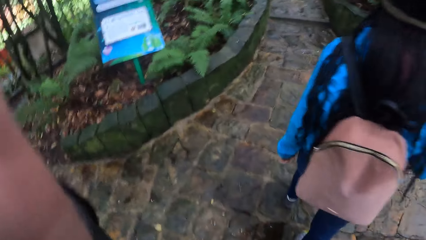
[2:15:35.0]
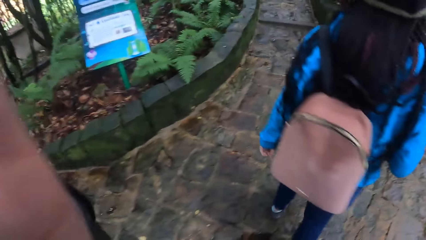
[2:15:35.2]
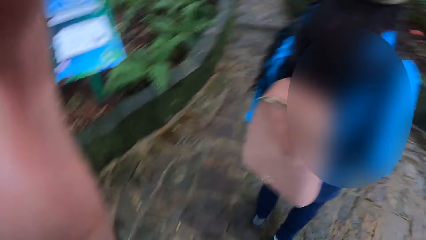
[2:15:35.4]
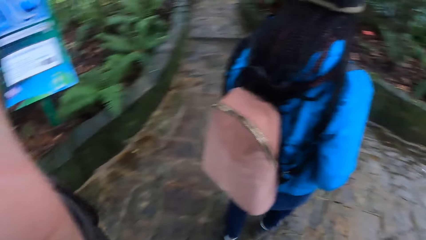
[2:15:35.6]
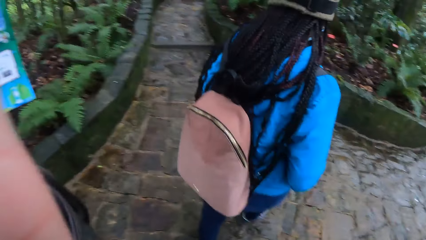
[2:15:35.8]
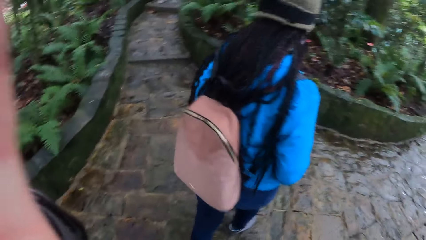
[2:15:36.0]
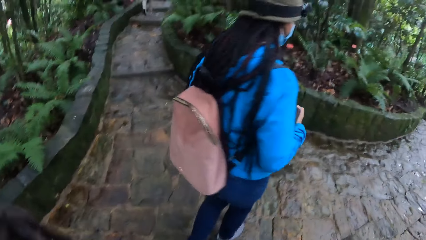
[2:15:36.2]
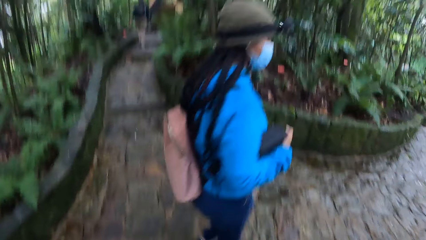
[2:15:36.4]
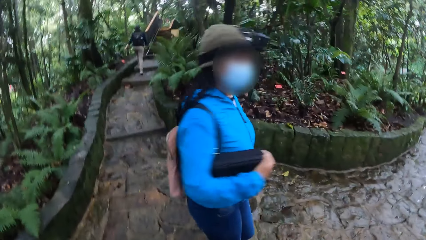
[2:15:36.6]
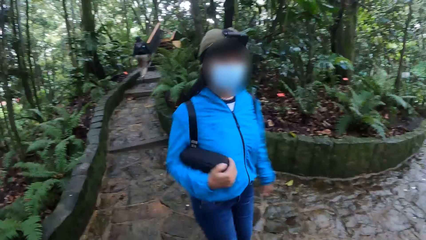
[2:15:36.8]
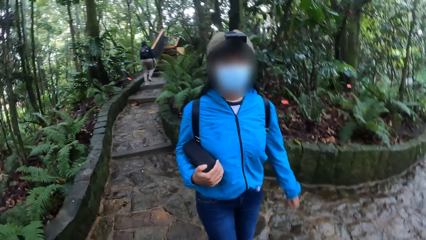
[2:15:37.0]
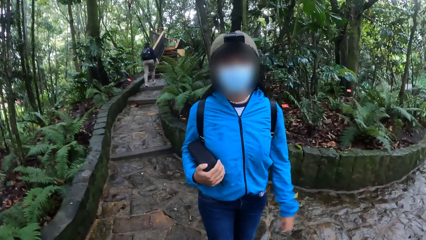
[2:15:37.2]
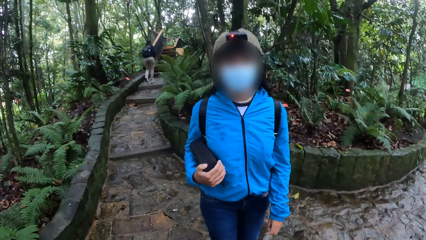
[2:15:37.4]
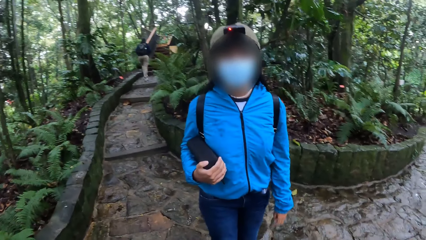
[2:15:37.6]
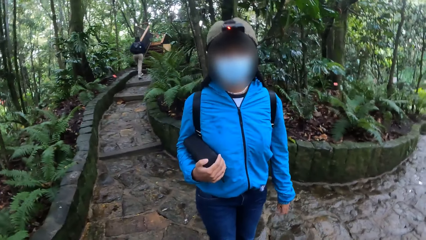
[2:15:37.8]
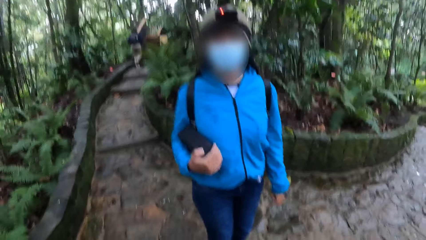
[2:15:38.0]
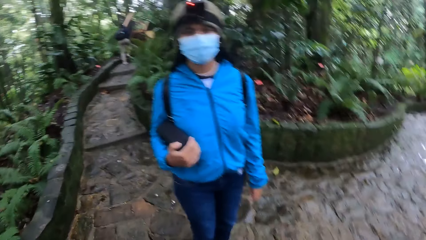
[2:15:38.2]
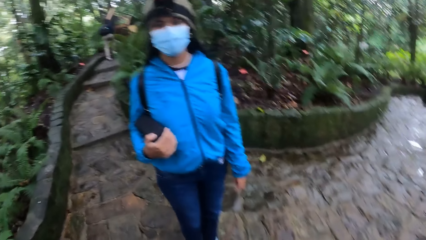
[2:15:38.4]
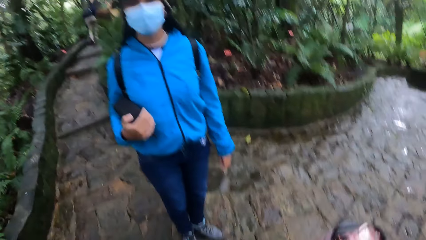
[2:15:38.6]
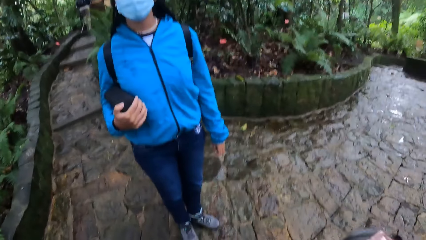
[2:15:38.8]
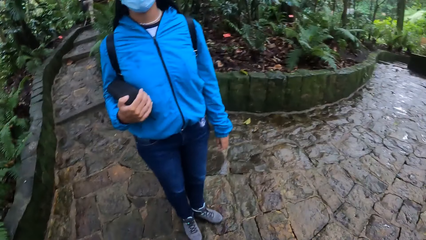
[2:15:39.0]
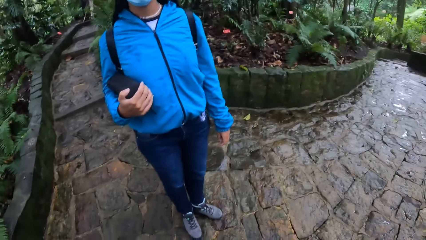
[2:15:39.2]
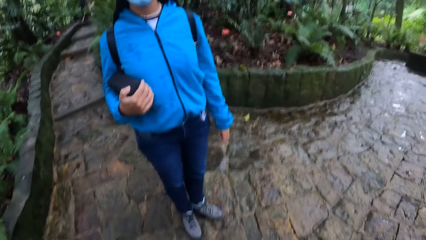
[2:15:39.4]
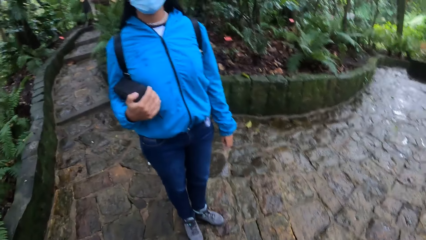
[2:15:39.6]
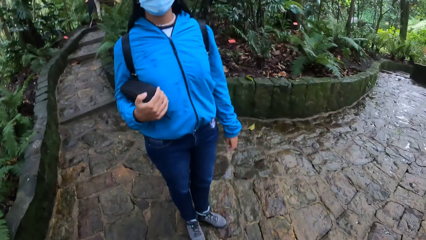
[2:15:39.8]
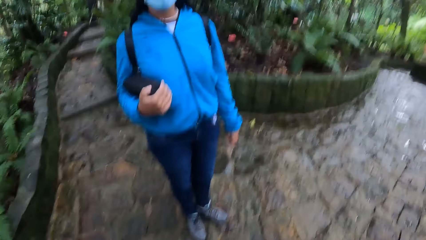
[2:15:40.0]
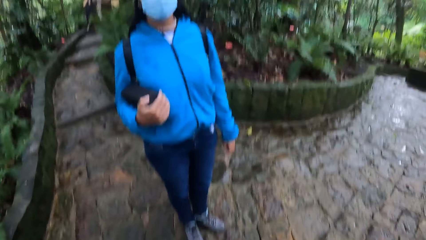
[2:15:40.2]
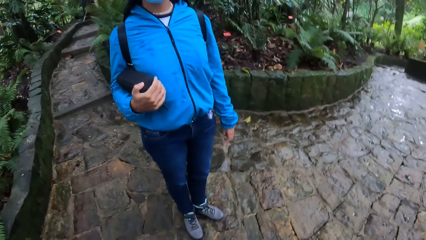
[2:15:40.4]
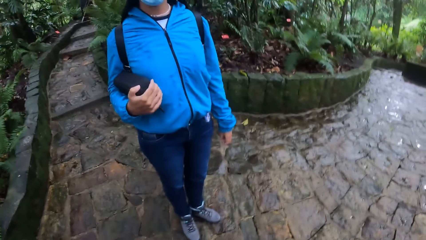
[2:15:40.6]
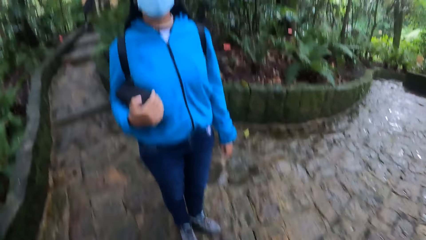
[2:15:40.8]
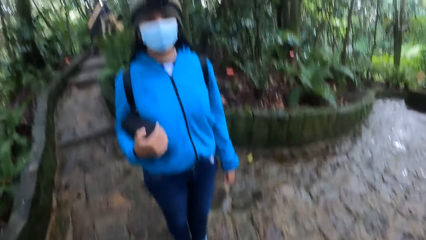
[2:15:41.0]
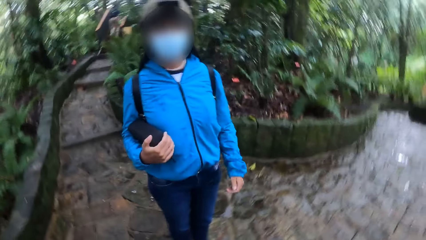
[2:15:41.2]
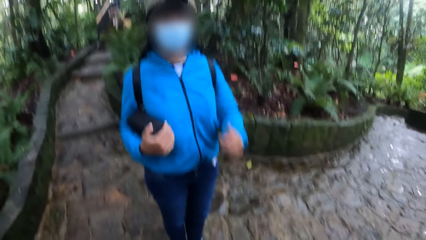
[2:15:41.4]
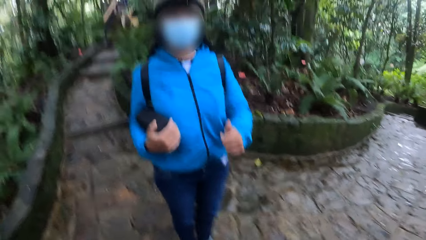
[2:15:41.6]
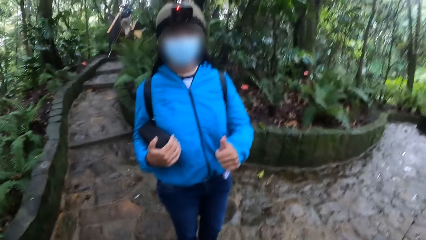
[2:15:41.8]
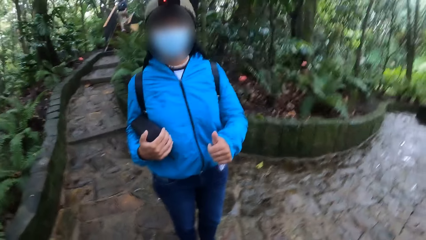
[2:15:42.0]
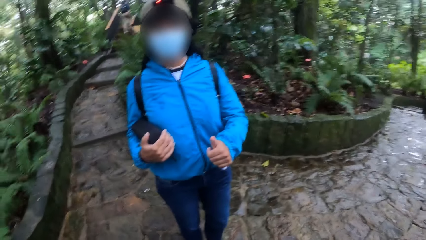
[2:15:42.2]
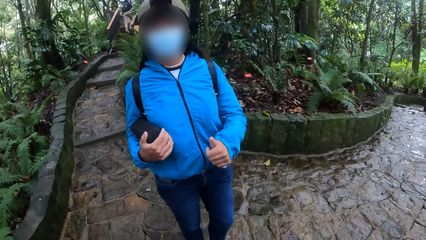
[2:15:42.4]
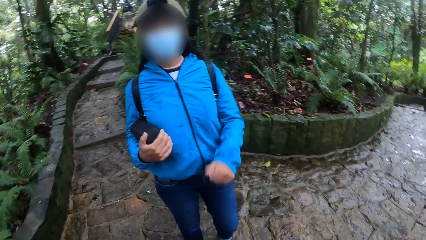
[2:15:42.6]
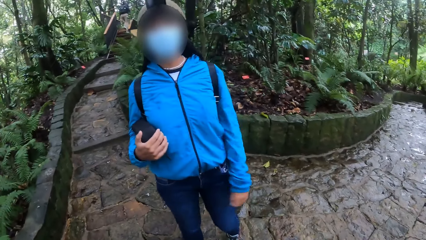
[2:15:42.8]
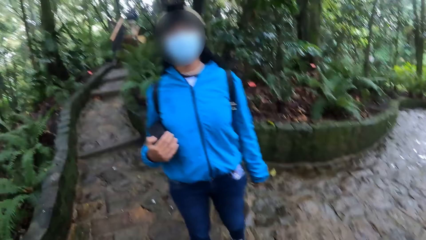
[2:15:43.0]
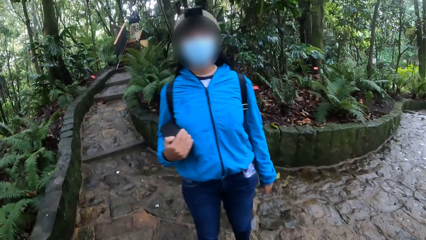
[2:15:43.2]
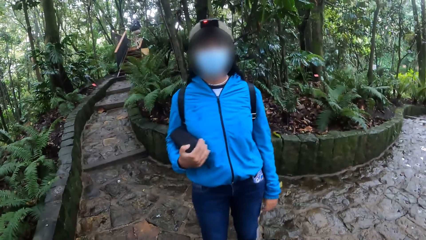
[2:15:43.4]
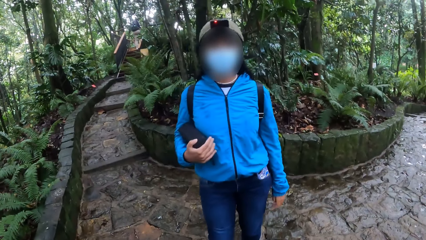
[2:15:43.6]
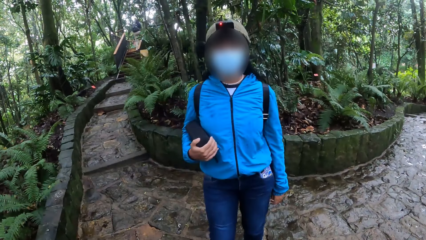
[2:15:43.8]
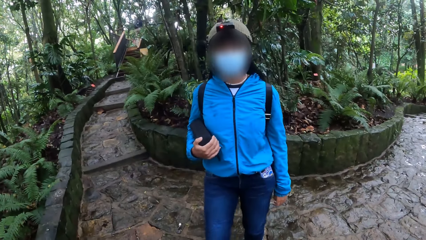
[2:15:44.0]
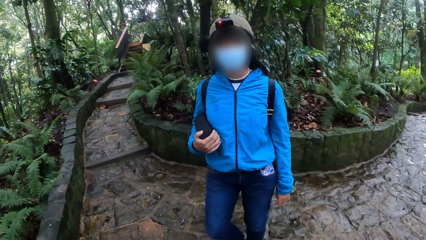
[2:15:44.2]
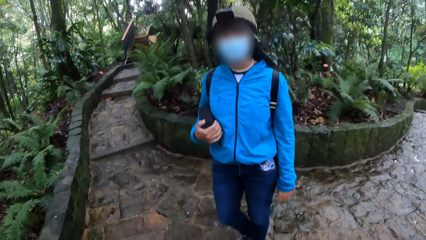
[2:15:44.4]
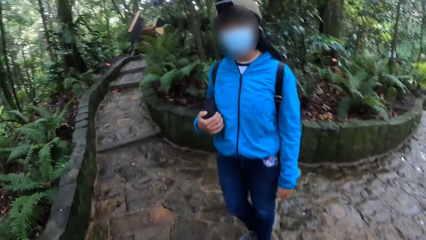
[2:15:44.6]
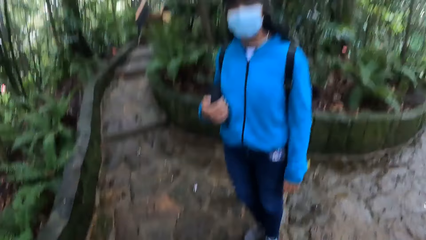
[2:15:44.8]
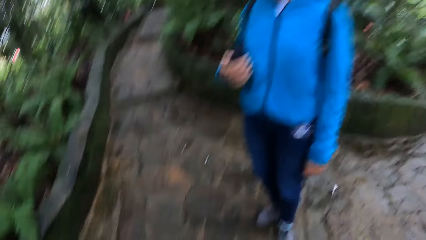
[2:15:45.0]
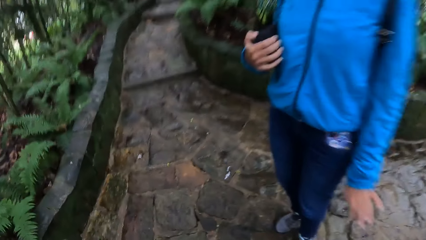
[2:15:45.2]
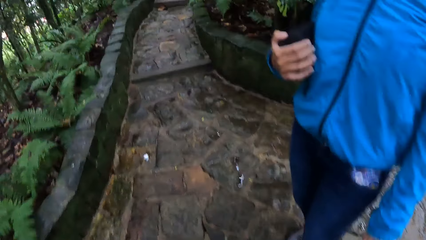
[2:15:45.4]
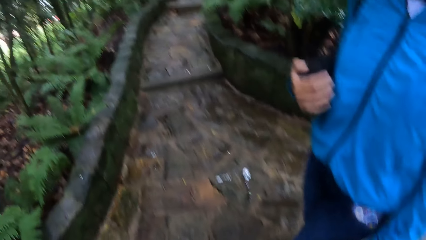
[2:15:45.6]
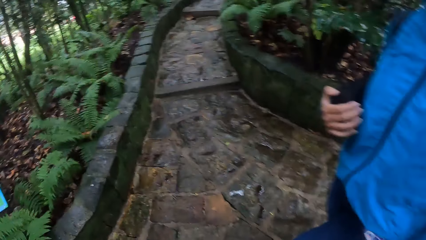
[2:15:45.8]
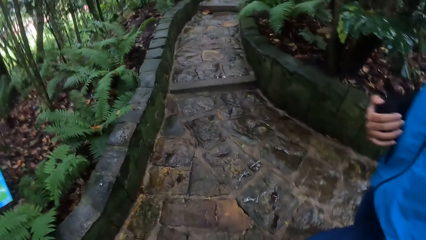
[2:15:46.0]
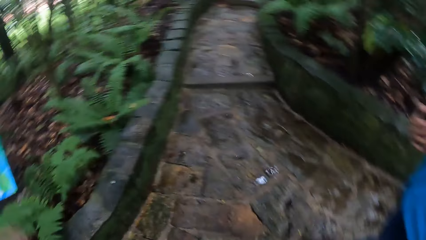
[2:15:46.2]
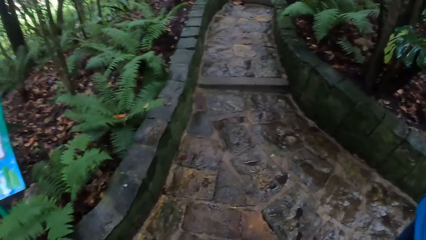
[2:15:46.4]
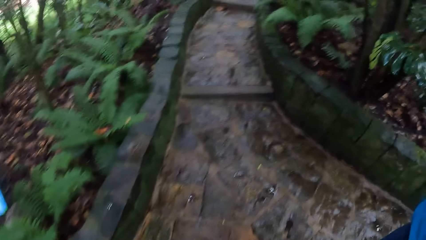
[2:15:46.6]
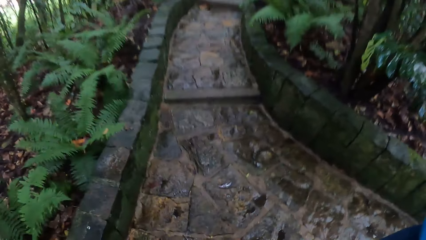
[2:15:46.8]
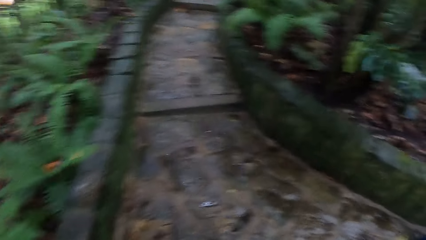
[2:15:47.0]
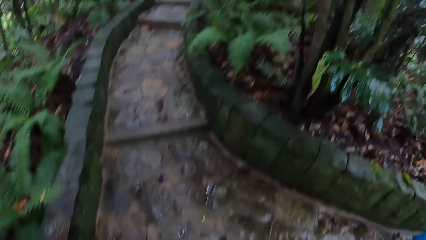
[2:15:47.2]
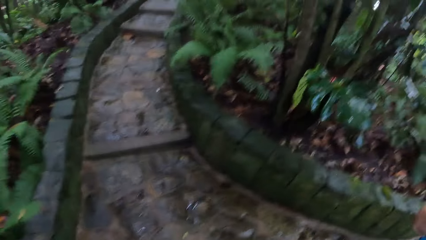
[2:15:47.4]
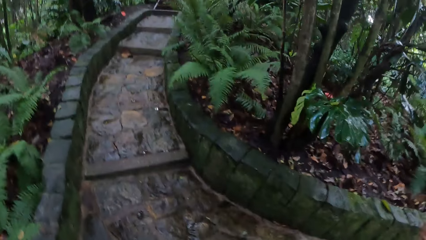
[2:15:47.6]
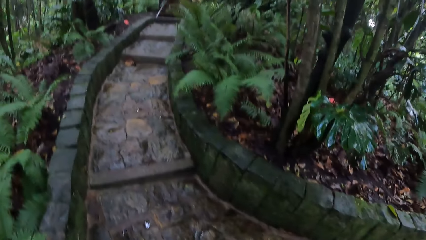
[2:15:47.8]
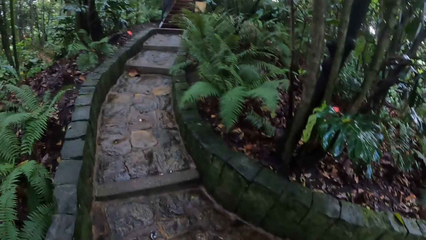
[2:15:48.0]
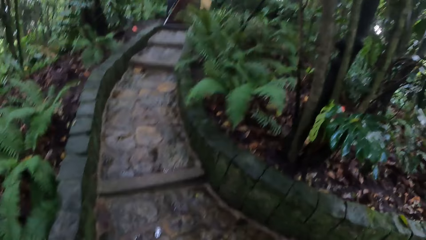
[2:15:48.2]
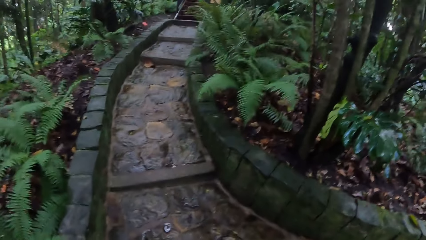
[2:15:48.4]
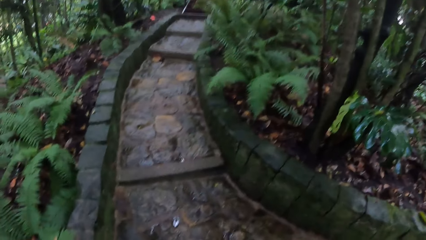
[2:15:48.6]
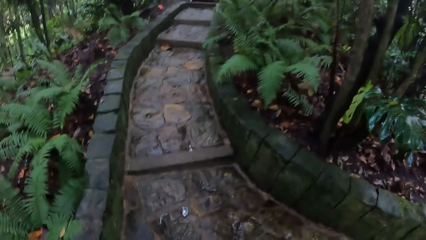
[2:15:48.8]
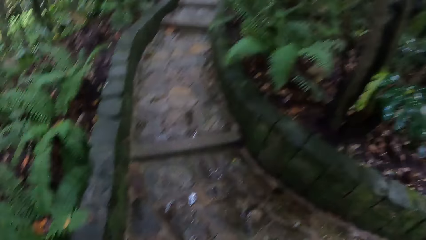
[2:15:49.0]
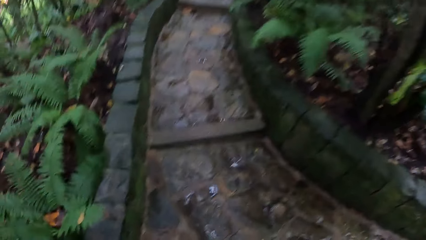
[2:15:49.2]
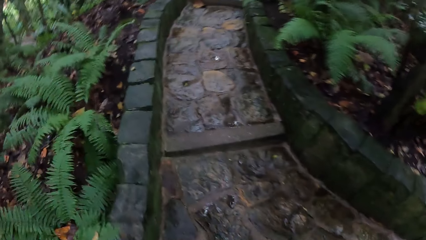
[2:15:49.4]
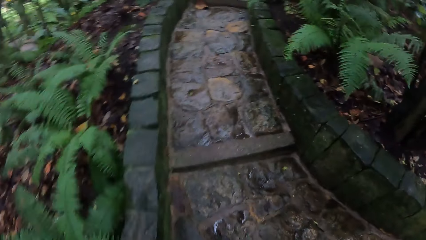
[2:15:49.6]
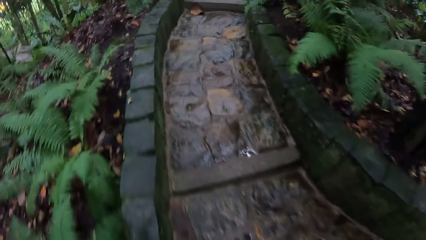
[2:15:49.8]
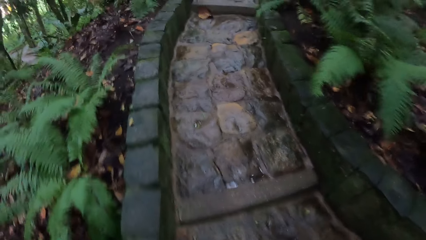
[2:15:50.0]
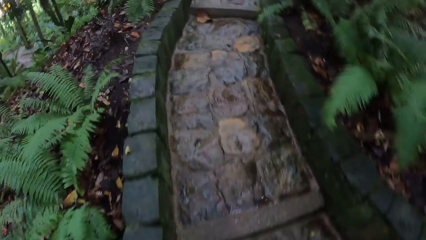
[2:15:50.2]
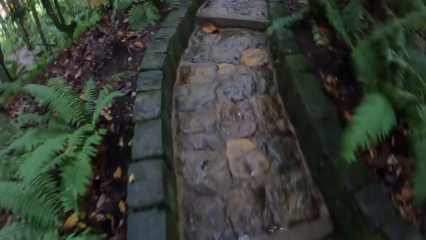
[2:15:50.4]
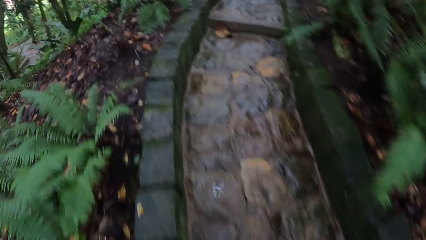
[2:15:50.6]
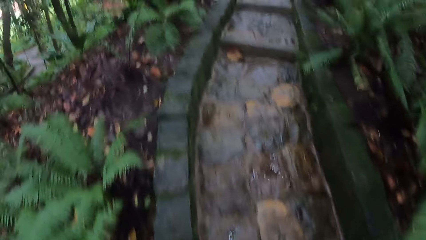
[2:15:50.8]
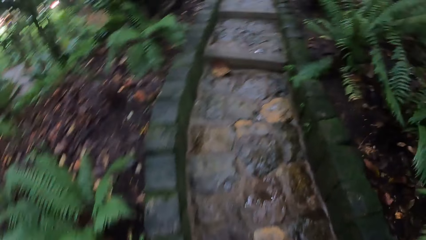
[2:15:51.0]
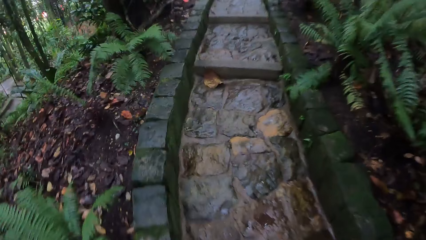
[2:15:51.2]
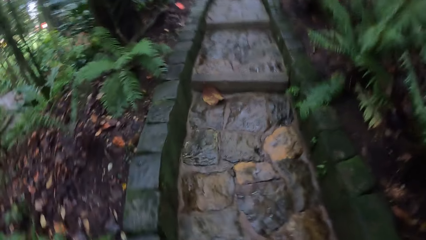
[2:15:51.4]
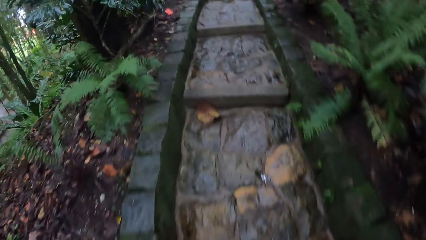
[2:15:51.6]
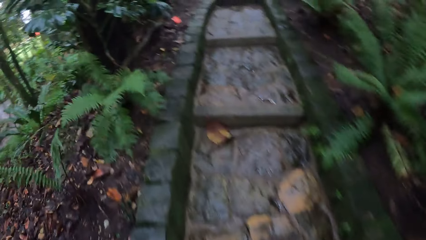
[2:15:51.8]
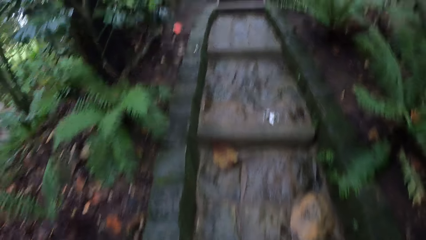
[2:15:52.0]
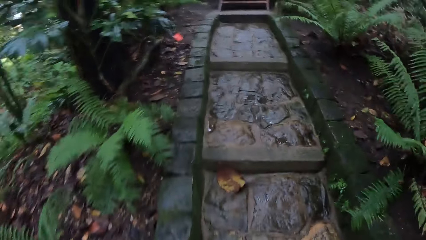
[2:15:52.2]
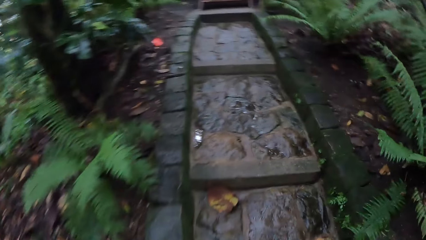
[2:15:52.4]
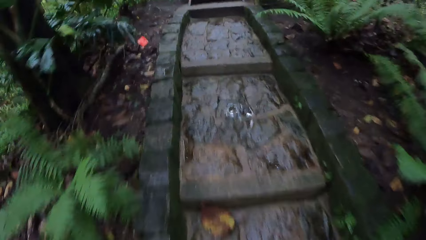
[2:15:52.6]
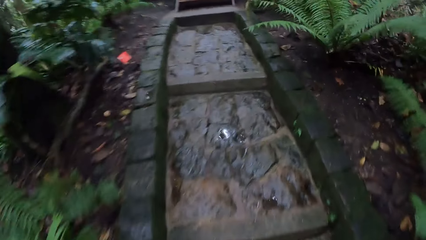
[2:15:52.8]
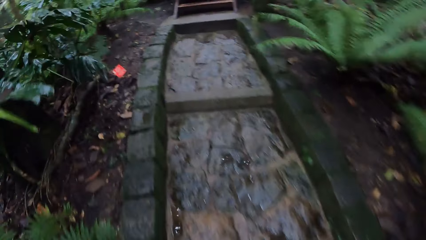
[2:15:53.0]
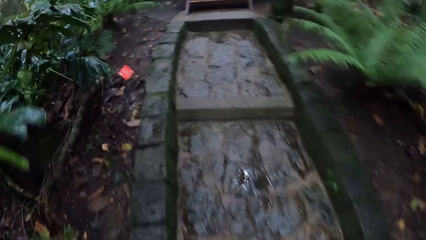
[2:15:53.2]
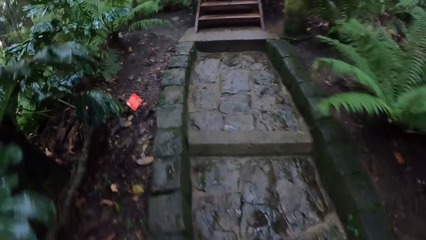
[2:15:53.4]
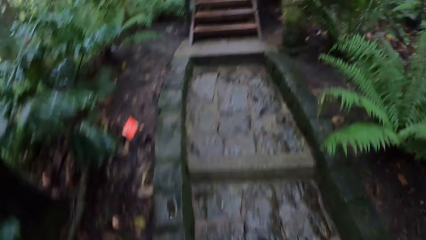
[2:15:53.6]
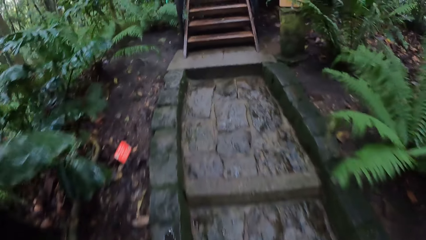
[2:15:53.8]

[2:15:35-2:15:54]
The camera wearer interacts with a woman. They walk around.
